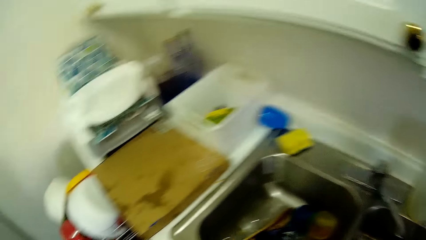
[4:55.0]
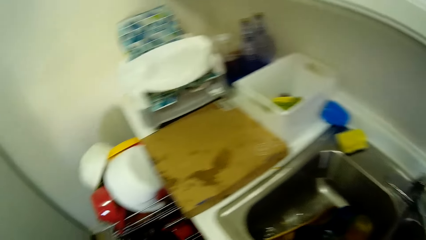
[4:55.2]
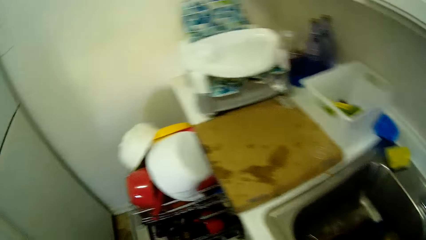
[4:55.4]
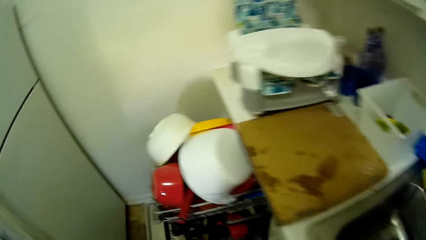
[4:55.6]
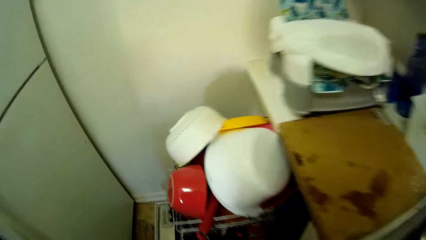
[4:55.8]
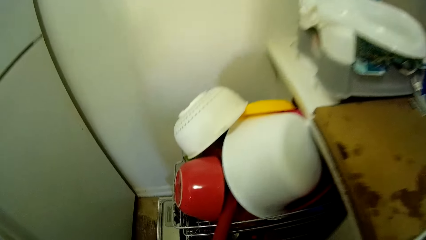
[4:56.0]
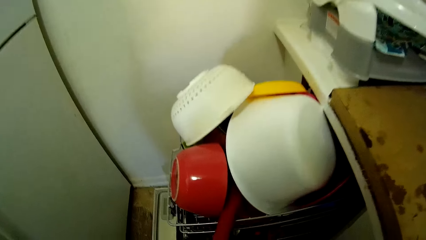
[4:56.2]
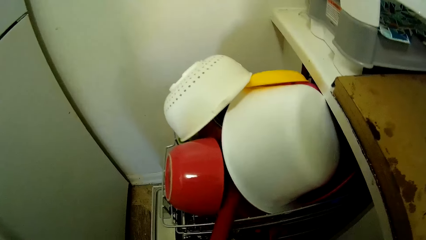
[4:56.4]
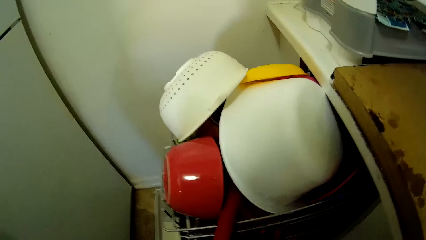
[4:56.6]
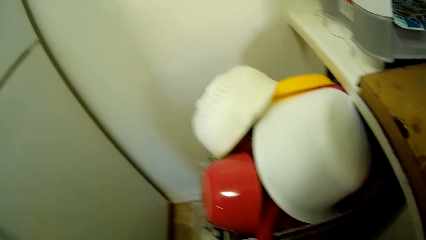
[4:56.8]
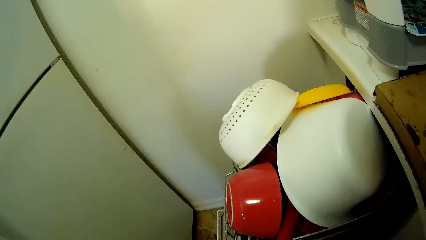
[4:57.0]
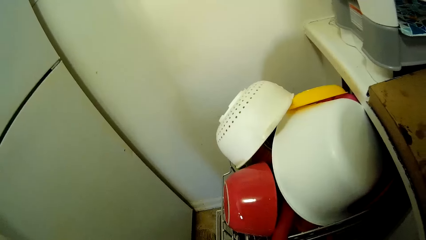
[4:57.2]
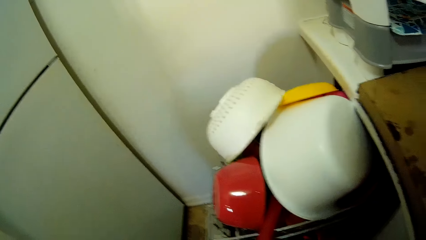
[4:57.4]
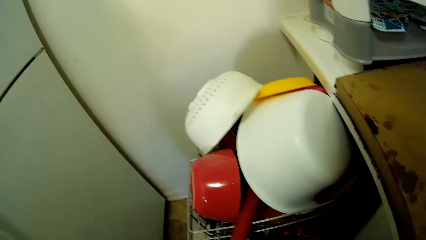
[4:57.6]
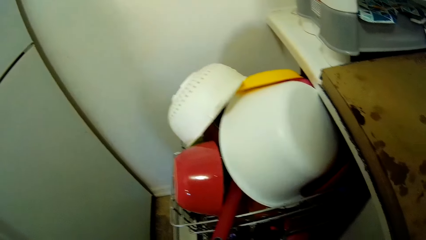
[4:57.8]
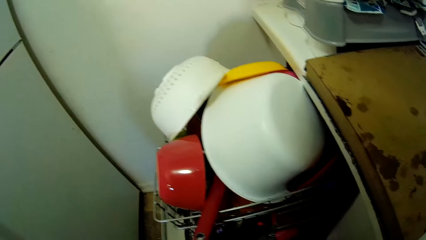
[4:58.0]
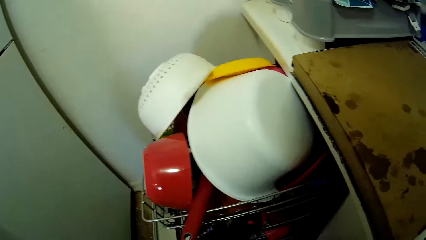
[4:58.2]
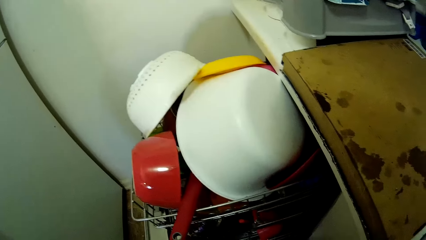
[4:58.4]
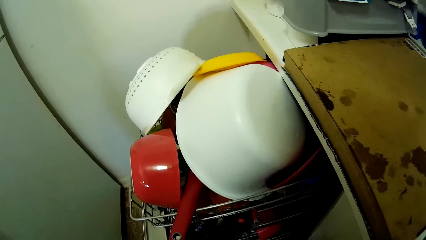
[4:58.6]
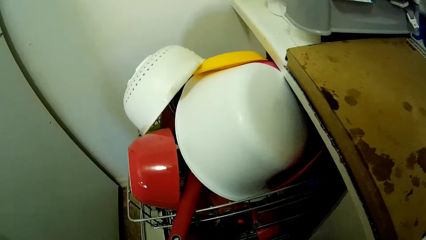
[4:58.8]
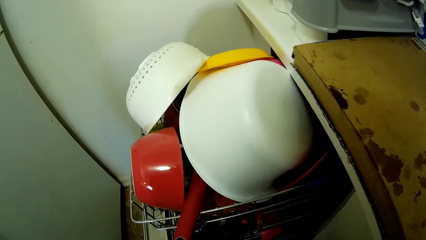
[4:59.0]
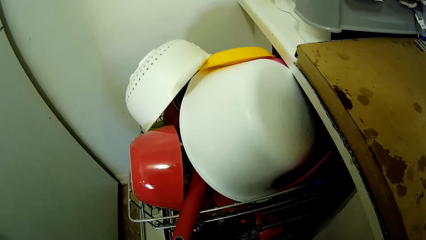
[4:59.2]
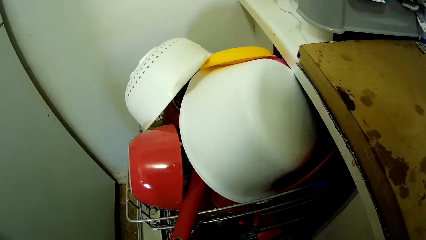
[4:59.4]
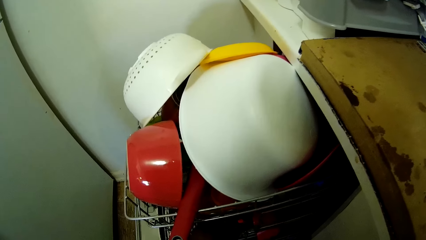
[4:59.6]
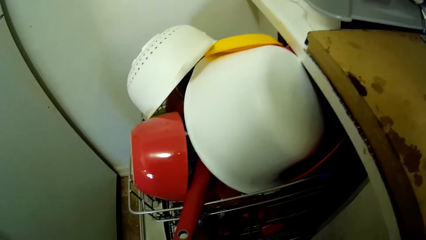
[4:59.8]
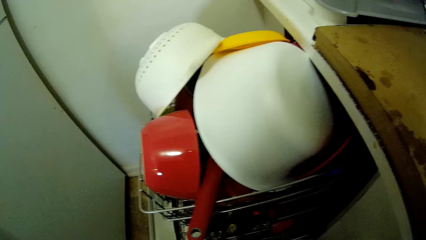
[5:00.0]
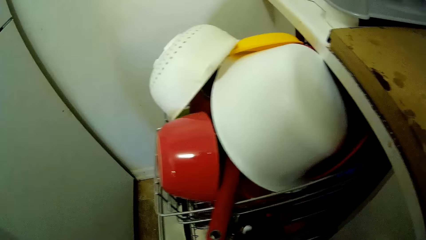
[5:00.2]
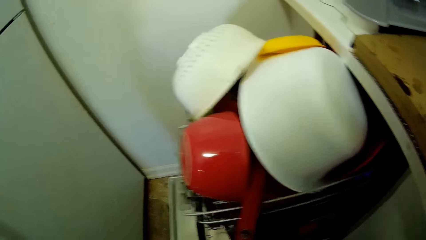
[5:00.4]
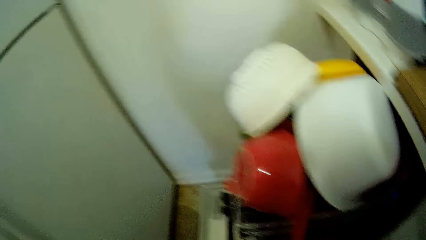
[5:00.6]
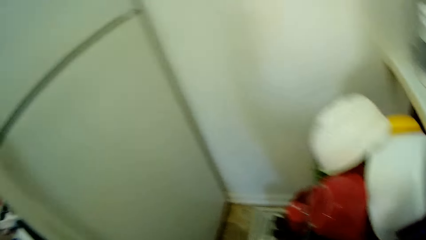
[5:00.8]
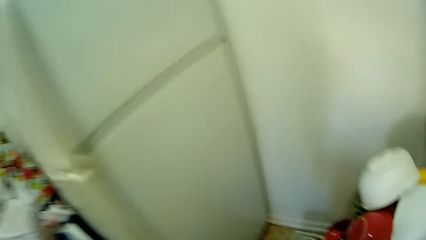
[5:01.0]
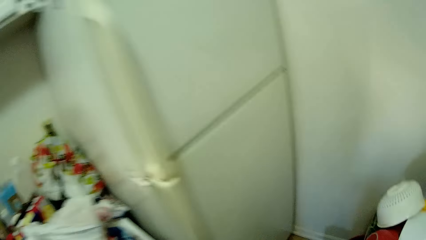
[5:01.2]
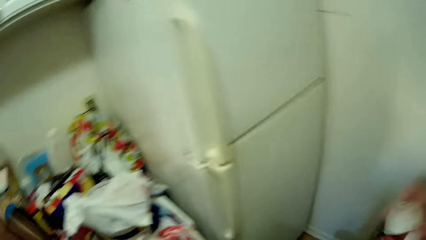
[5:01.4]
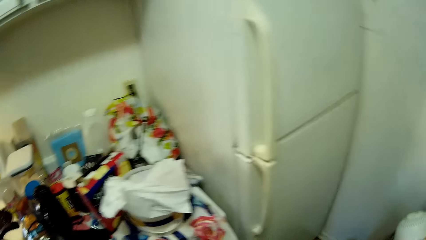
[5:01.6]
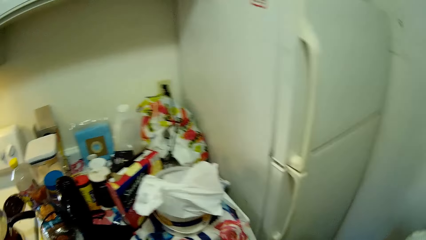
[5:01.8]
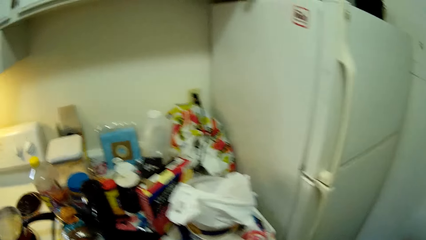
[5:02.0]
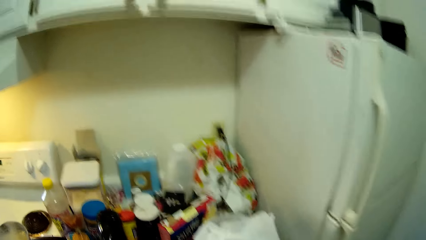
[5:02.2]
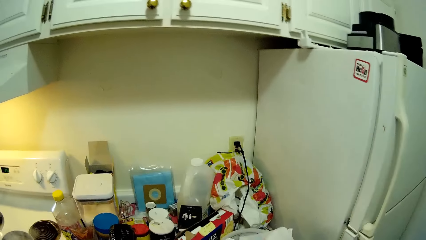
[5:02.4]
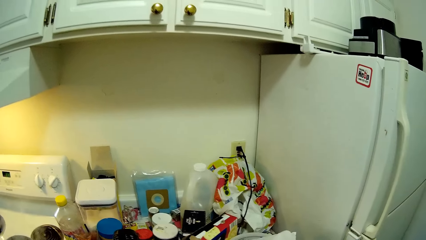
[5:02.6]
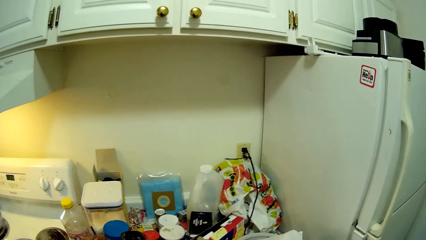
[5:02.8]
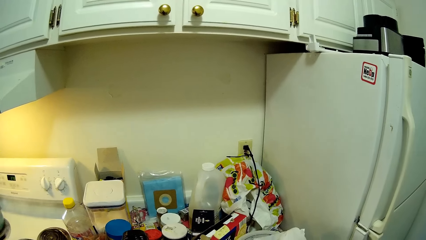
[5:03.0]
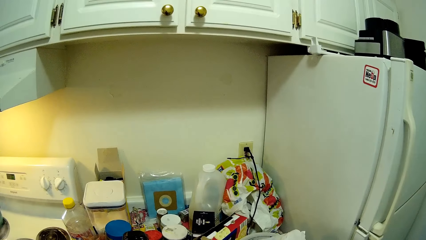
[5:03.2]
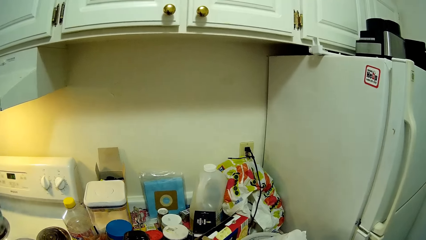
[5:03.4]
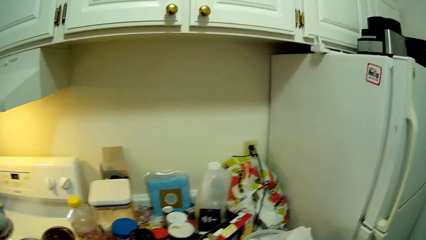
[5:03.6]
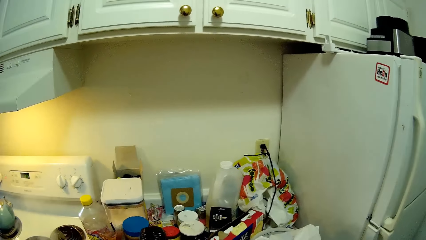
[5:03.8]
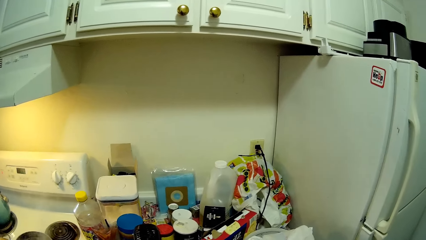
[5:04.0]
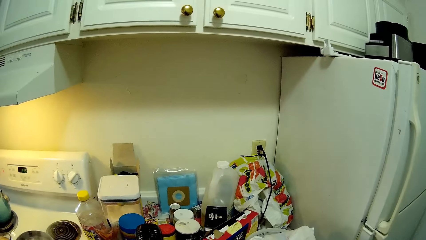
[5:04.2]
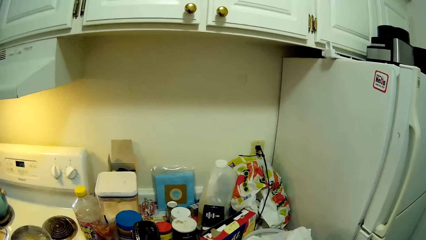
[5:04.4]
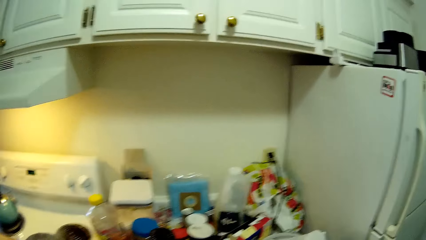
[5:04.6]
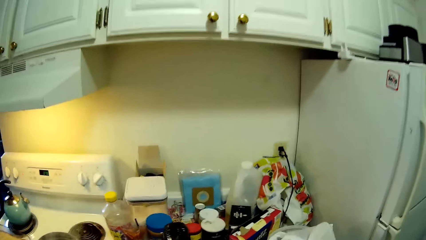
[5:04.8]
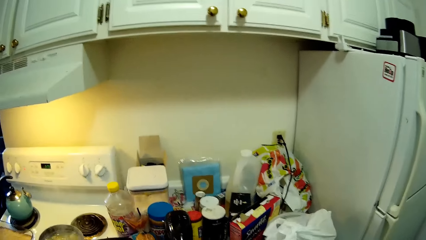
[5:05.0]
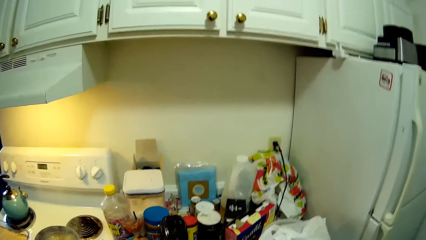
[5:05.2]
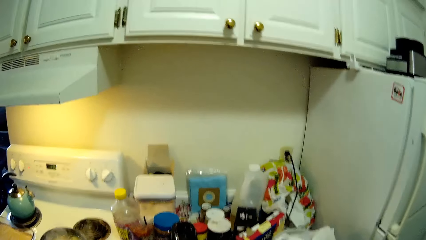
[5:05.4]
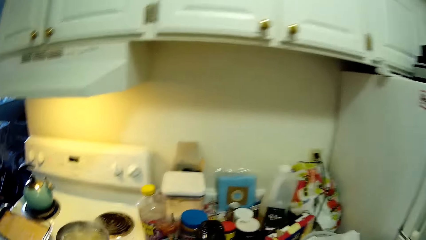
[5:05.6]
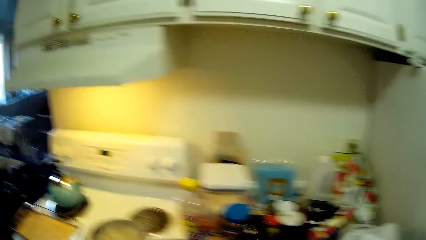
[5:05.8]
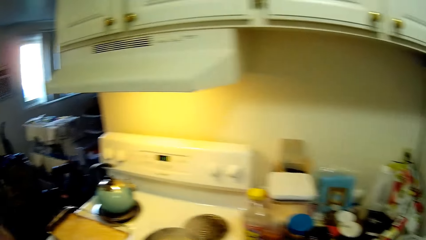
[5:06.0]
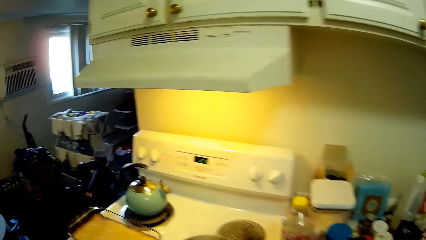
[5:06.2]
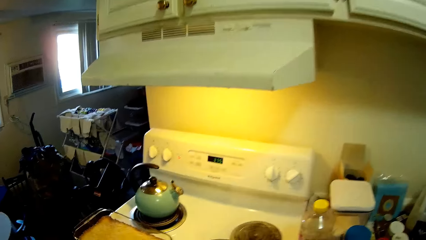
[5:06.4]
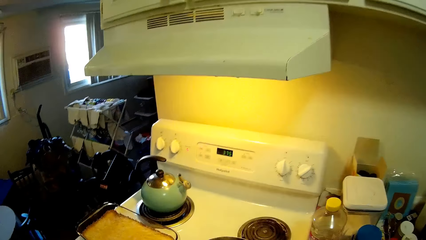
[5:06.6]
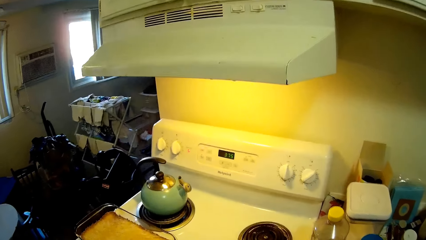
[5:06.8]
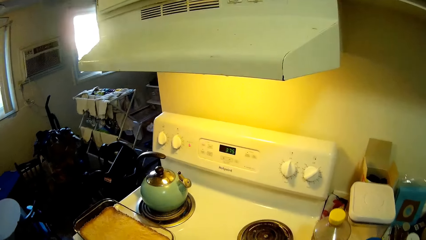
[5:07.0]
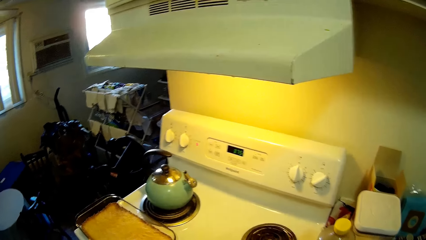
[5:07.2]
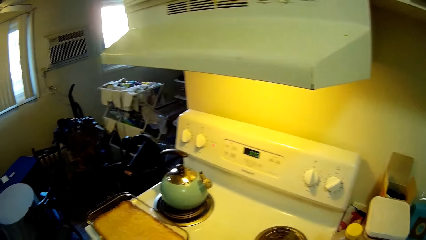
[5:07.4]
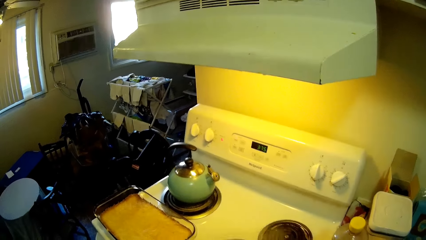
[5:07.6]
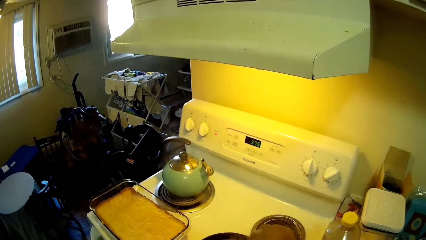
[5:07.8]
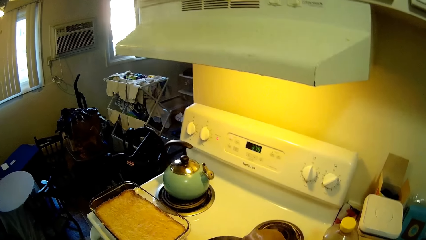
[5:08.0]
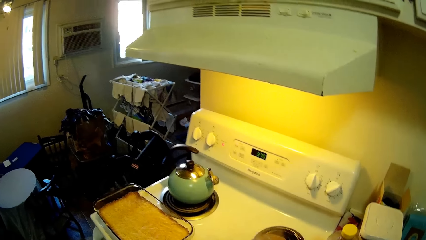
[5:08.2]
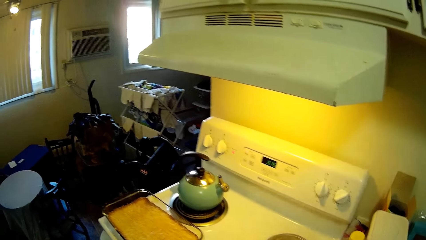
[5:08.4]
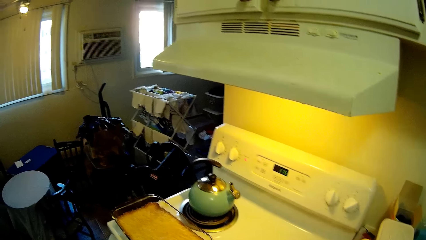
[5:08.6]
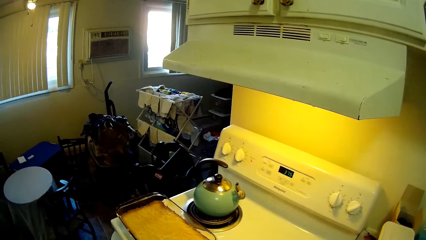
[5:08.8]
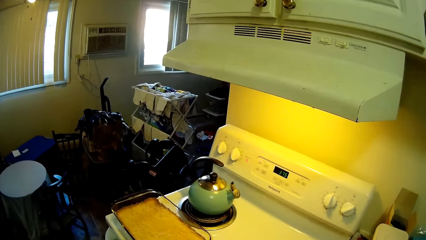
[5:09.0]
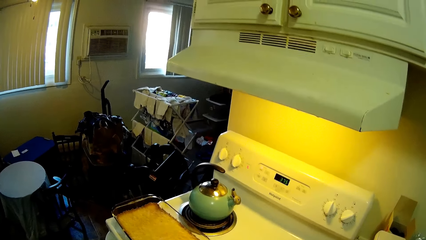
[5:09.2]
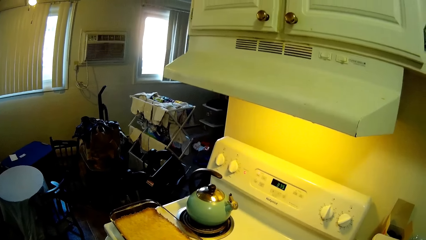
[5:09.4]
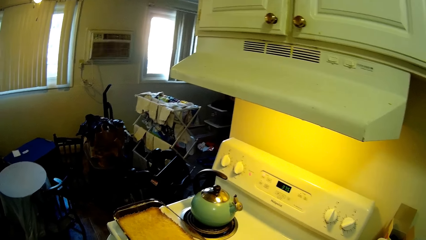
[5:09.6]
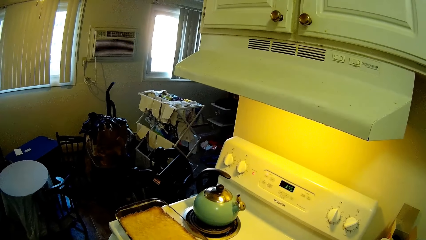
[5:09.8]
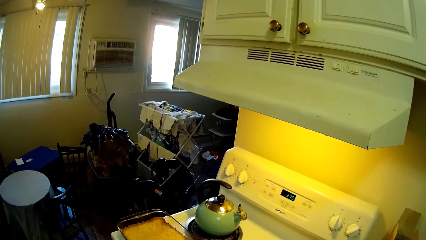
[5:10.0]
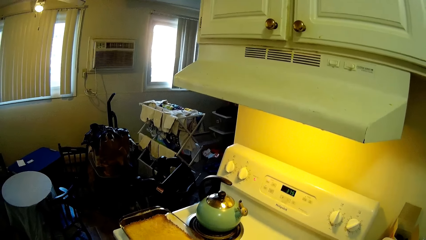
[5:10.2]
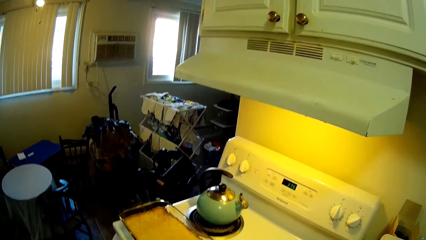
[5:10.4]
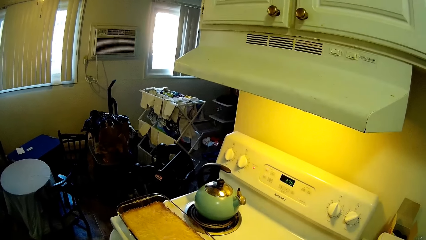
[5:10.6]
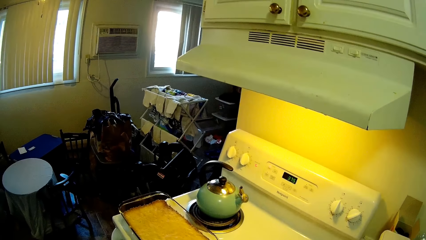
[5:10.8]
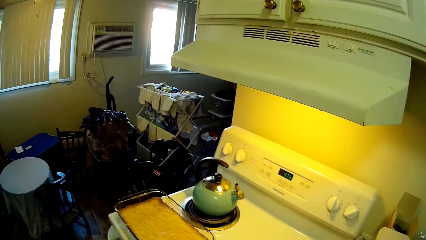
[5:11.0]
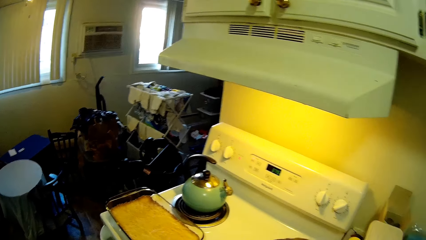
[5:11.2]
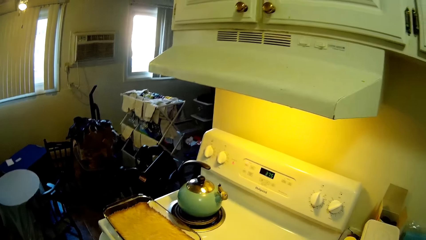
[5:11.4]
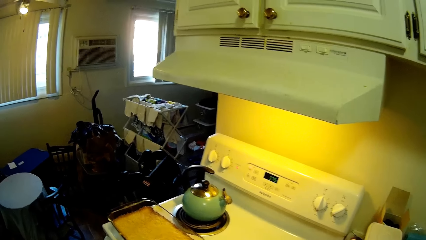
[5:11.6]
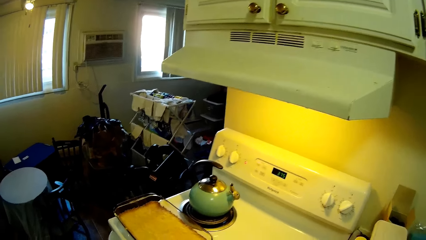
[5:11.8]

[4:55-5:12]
The camera wearer turns off the tap in the sink in the kitchen counter with her left hand. She walks around the kitchen. She places the metal spoon, fork and knife in a dish washer in a kitchen cabinet with her left hand. She looks at the utensils. She walks around the kitchen. She adjusts a head gear on her head with both of her hands. She looks around the kitchen. She turns a potato in a pot on a burner on a stove with a fork in her right hand.
